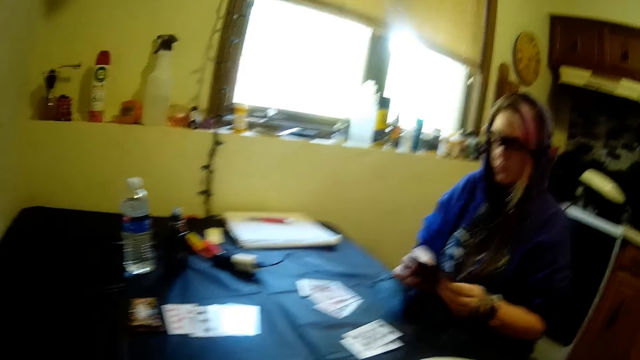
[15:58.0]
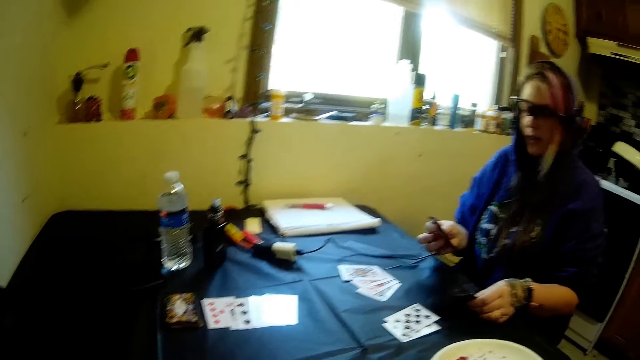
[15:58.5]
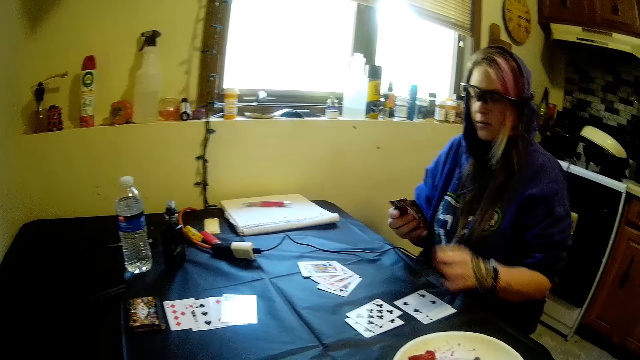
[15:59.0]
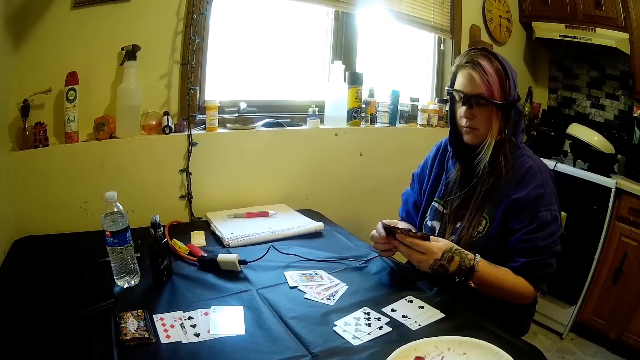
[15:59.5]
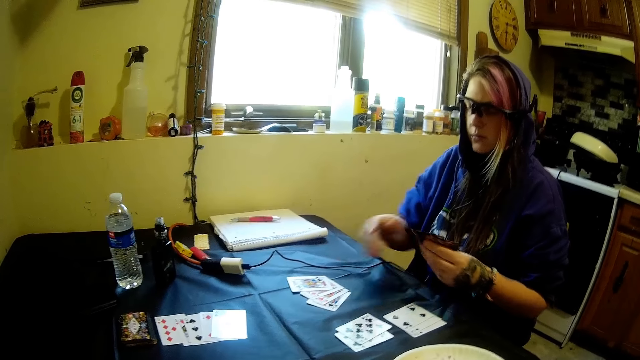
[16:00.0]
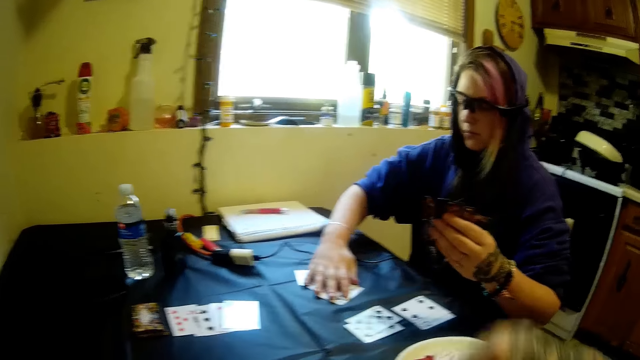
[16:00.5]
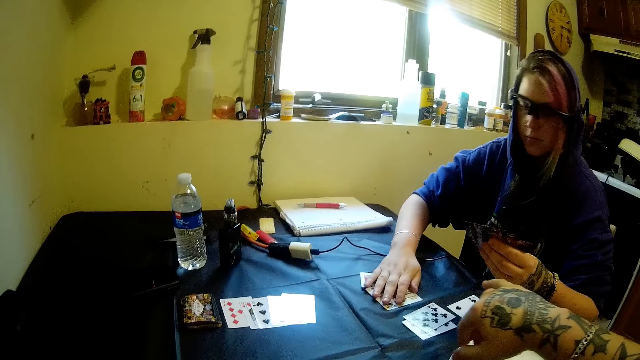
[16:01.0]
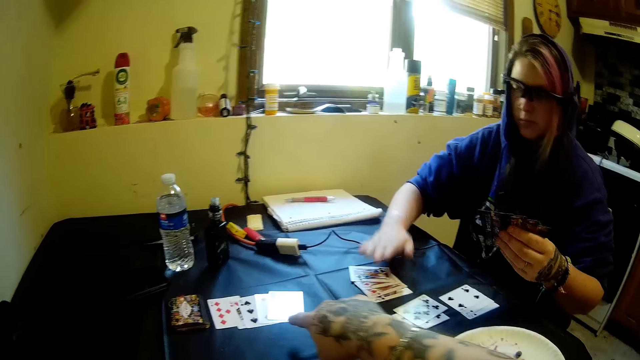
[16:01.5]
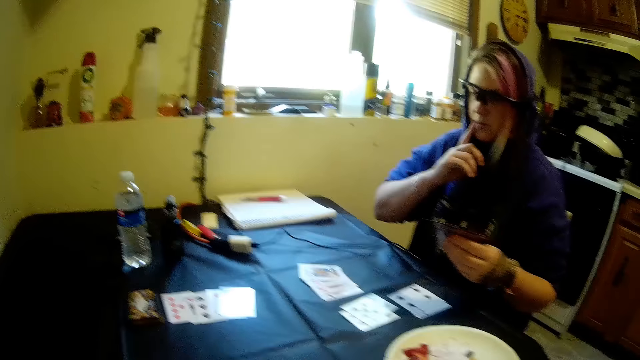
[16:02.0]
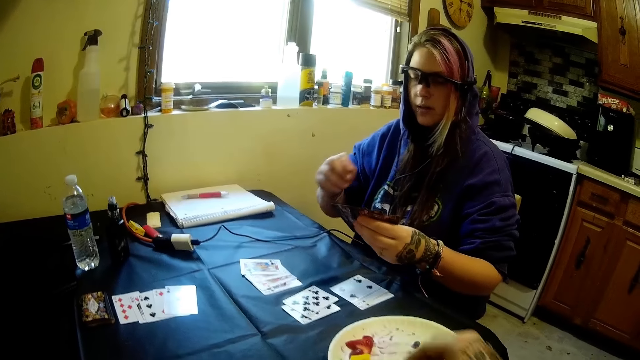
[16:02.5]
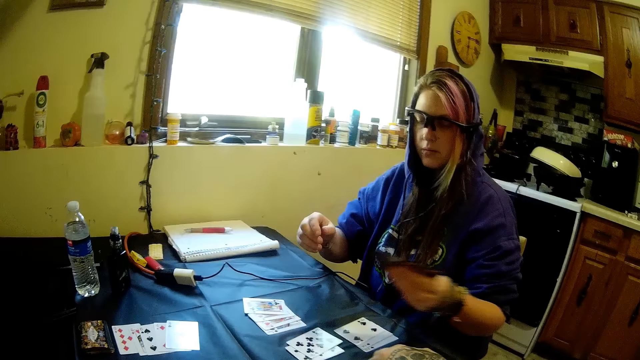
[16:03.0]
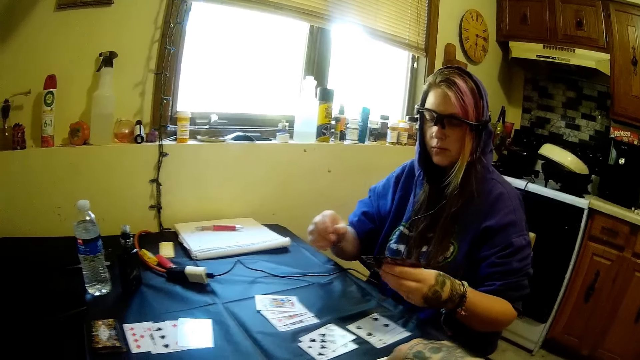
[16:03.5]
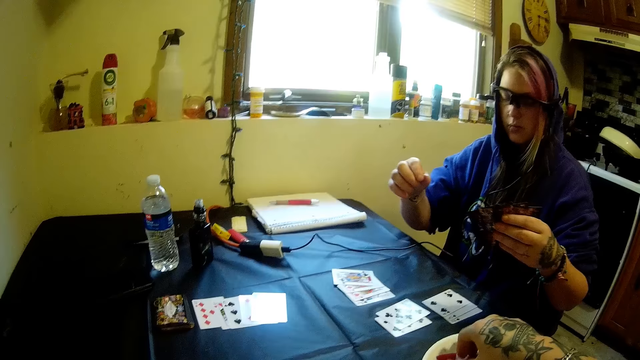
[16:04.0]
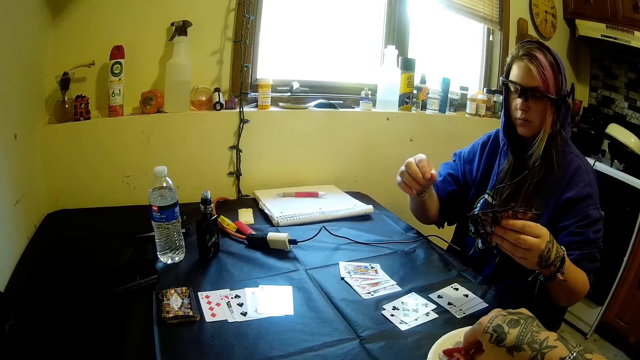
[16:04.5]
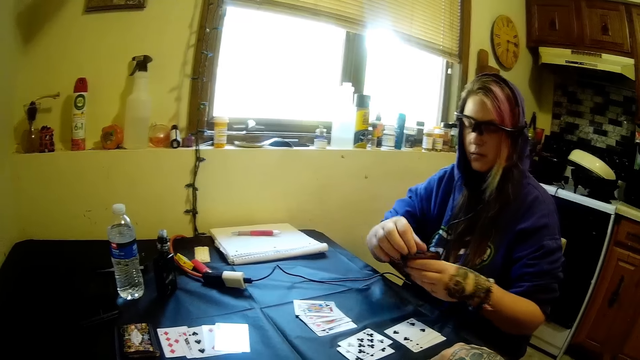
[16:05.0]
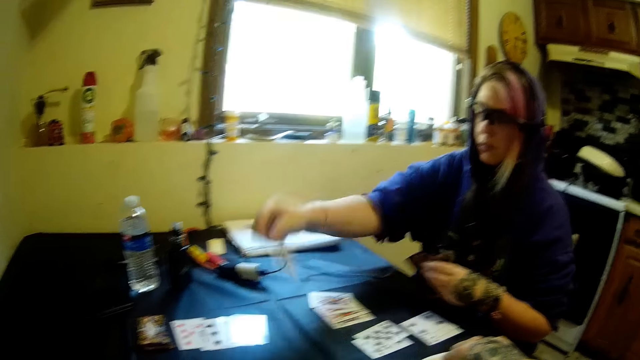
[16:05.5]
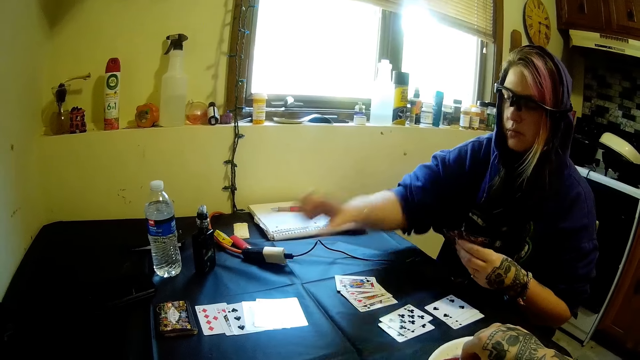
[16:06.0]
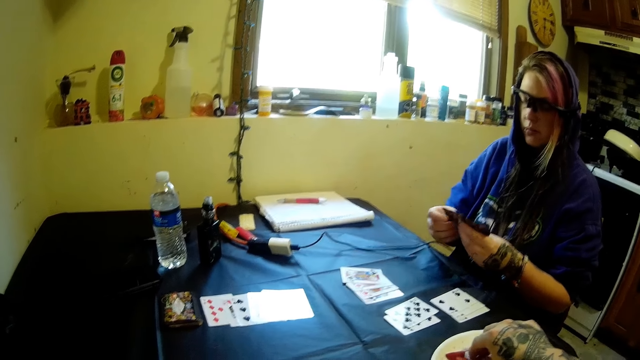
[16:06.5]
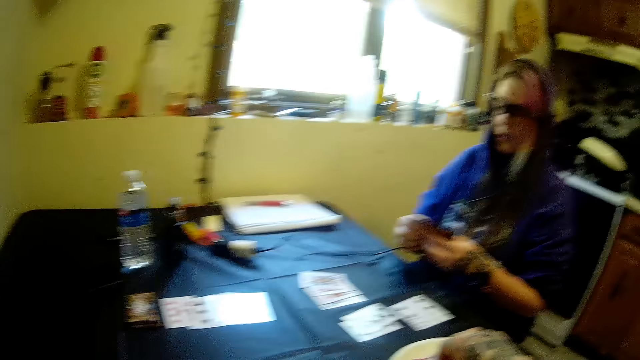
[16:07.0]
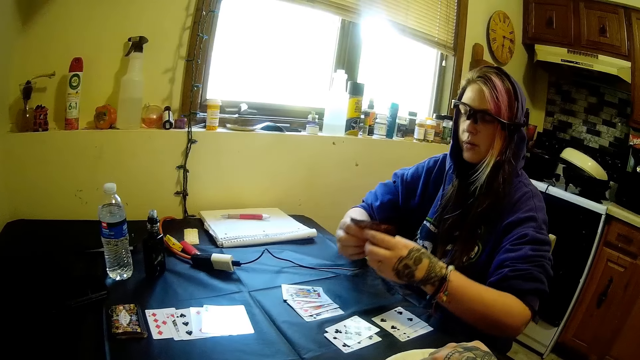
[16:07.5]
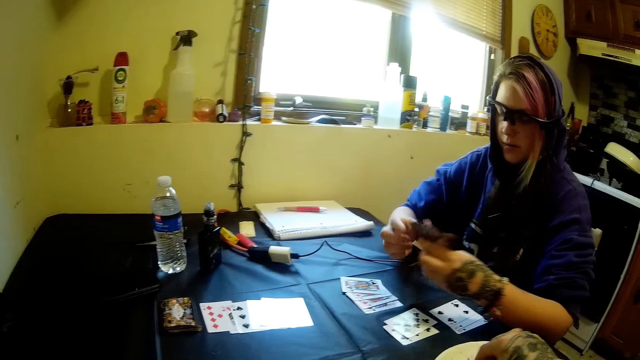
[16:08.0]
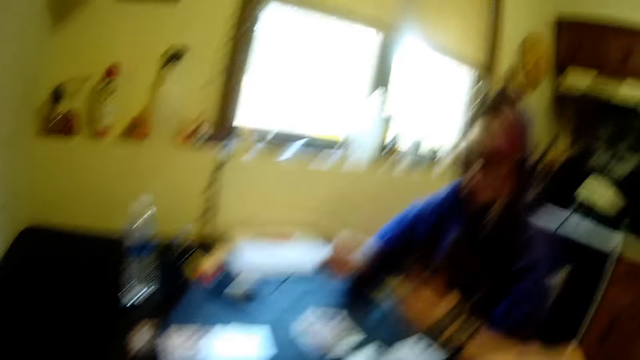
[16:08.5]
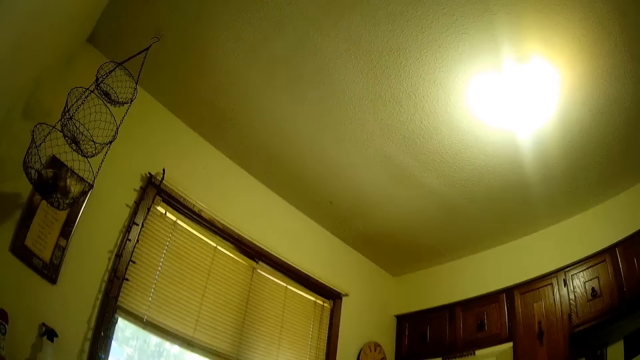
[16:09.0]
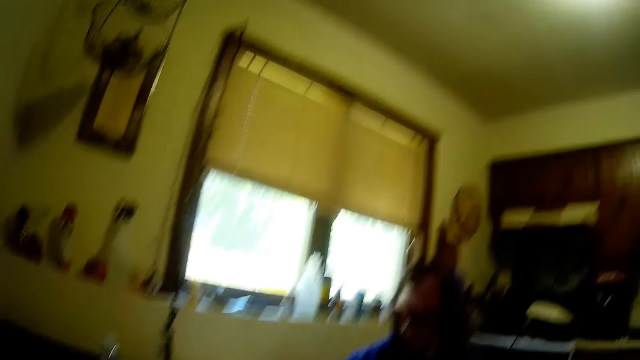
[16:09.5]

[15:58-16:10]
The woman drops the cards on the table with her left hand. The woman moves the cards away on the table with her right hand. The camera wearer takes something from the plate. The woman moves cards from her hand to the table with her right hand.

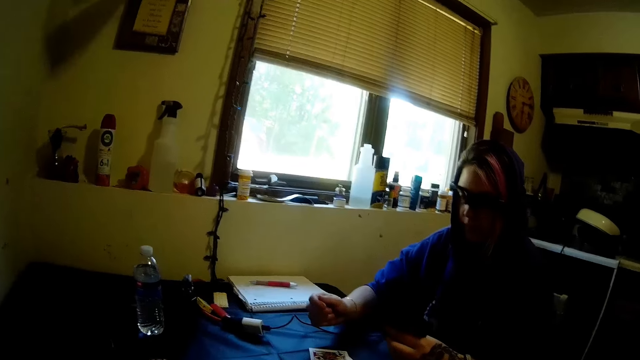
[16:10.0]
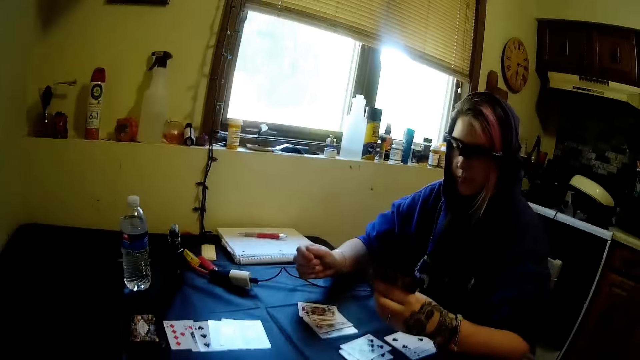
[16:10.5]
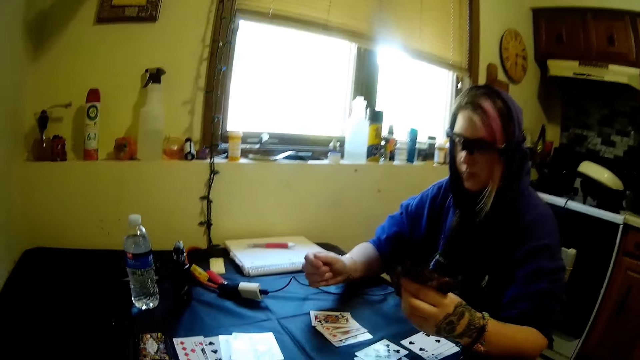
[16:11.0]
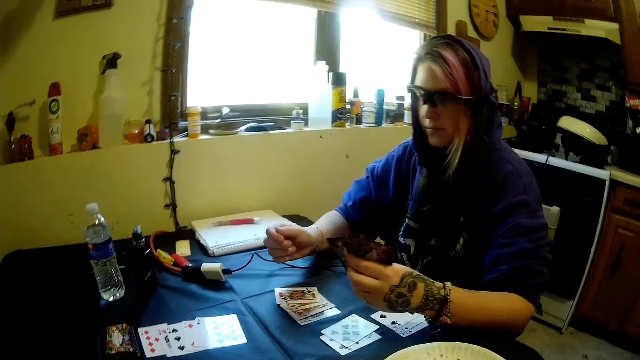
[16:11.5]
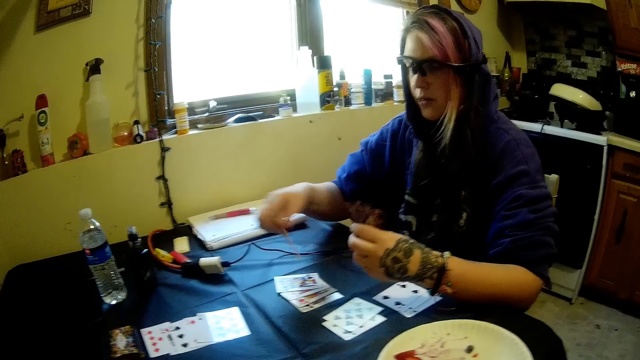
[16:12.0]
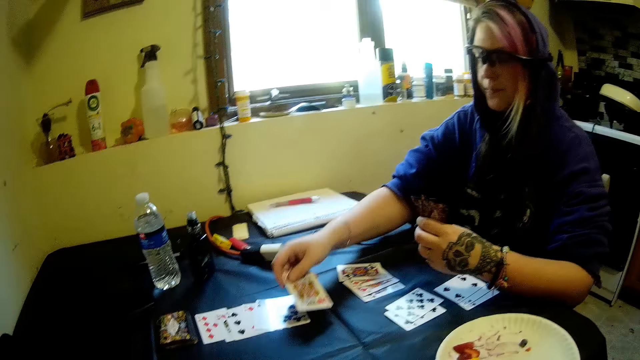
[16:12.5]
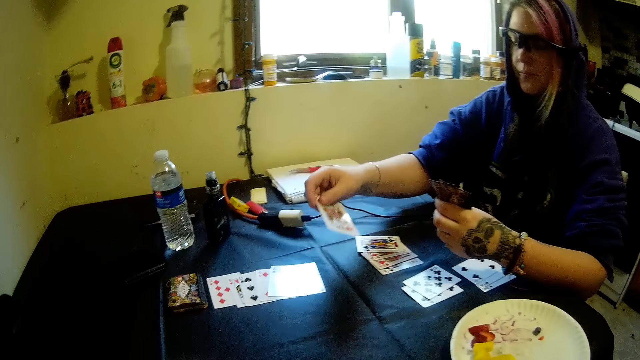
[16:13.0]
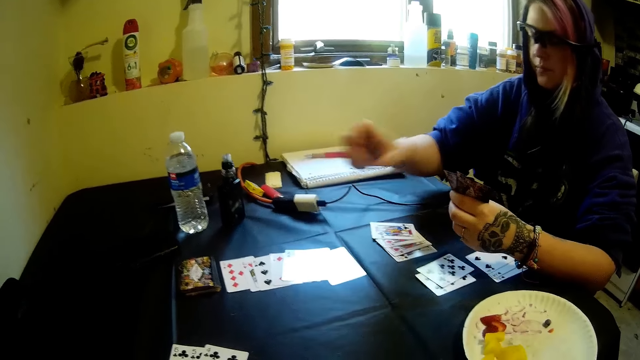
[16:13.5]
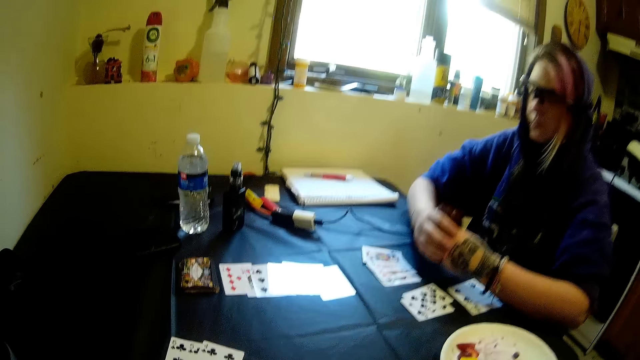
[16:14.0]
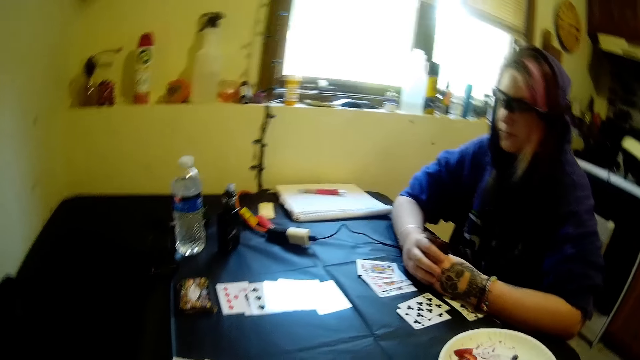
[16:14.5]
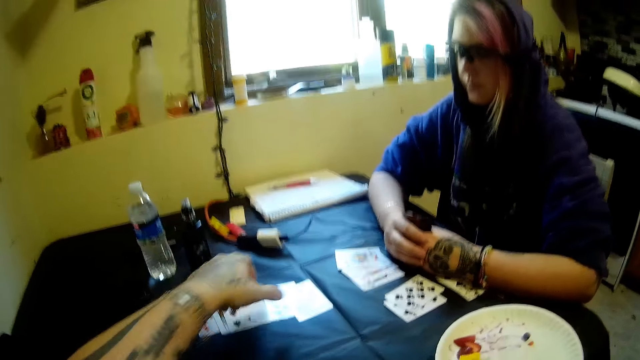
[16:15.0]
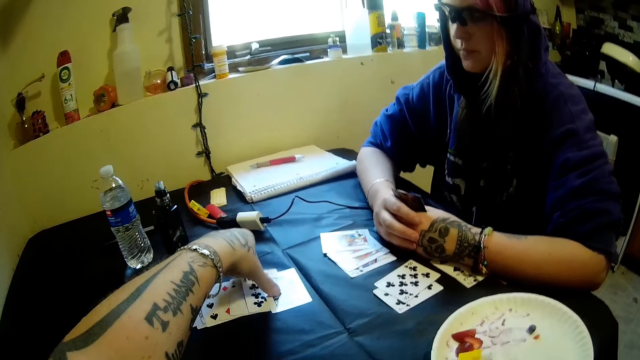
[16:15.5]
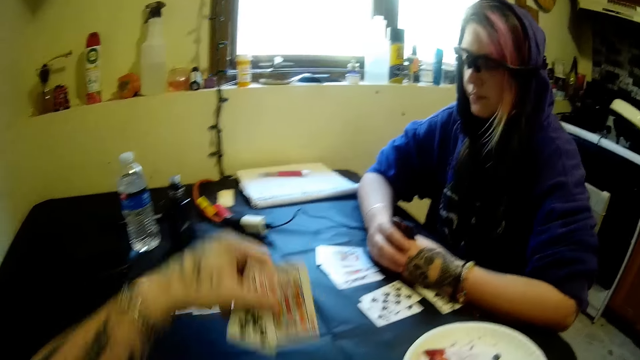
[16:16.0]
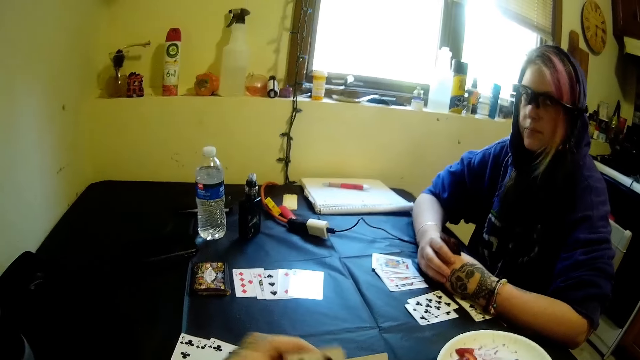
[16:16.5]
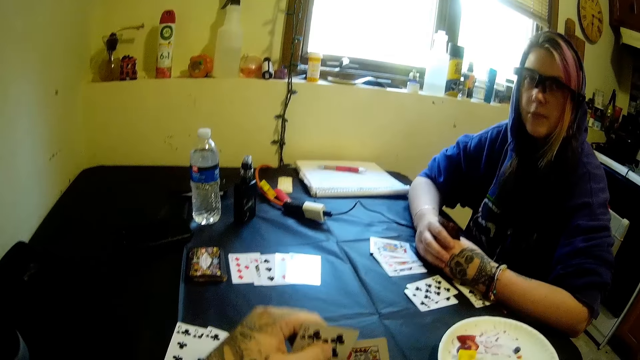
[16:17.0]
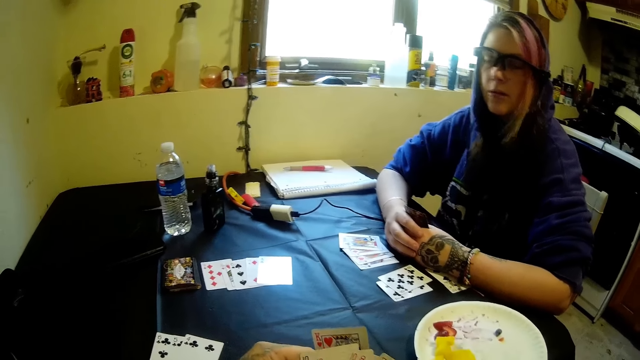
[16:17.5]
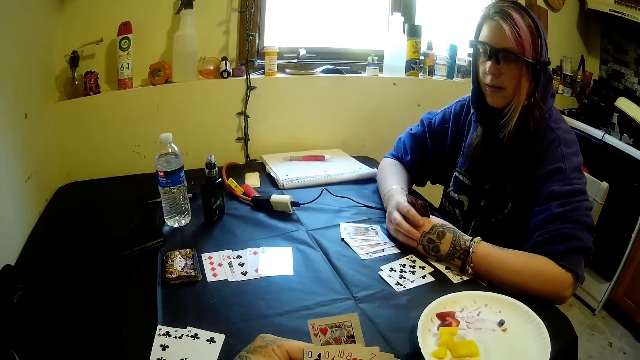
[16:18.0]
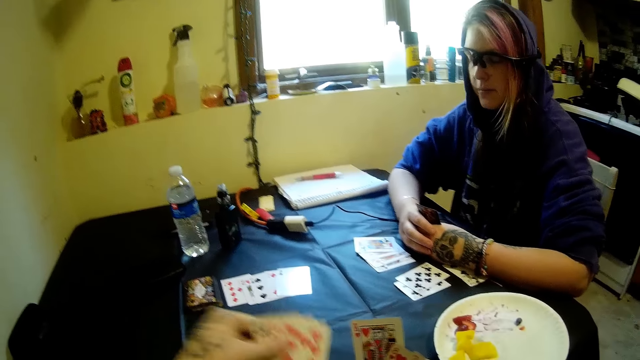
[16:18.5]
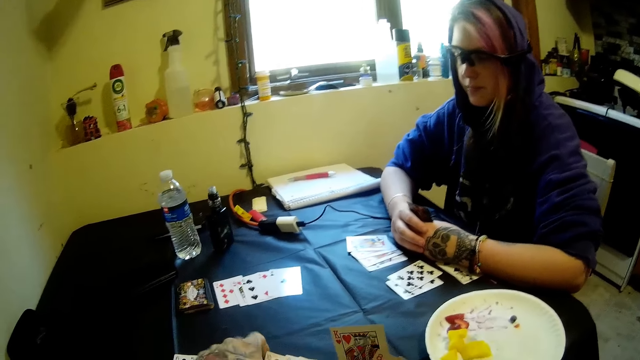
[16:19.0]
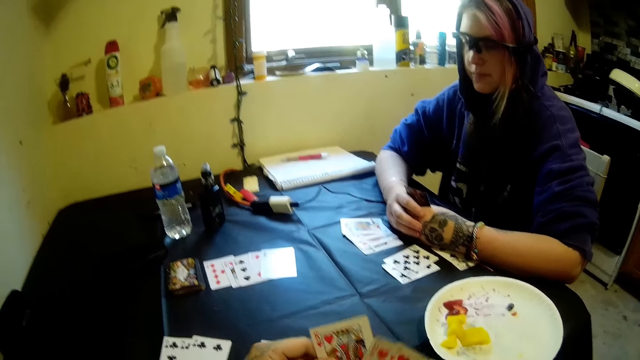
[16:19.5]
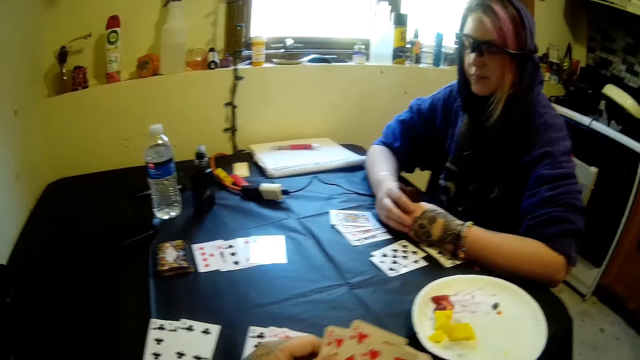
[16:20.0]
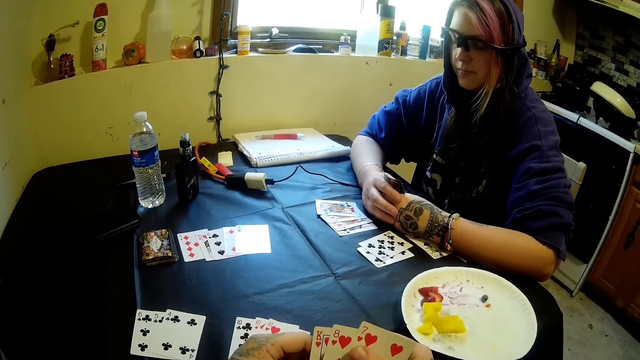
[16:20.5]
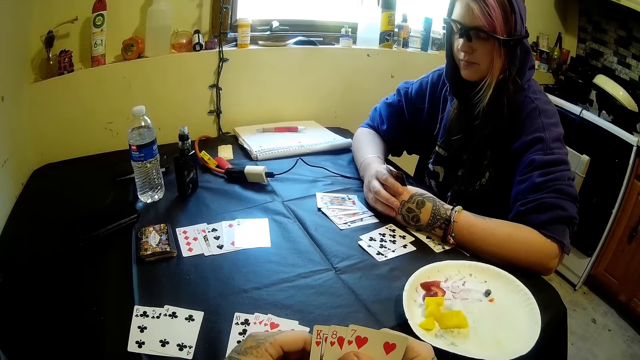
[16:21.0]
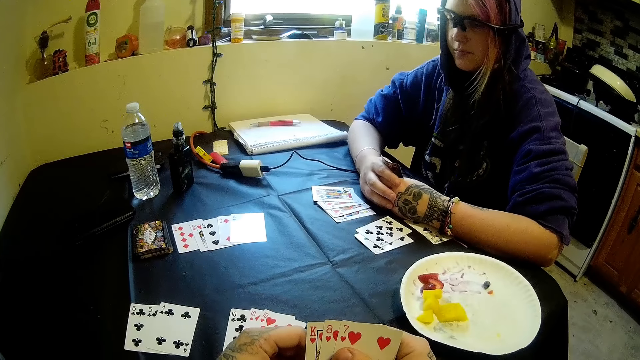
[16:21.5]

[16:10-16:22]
A woman places a card on the table. The camera wearer picks cards from the table with his left hand. He places the cards on the table.
